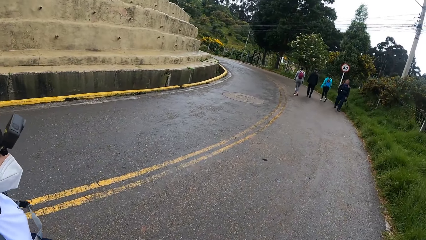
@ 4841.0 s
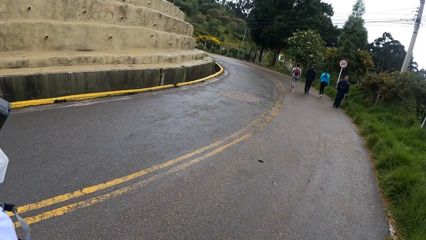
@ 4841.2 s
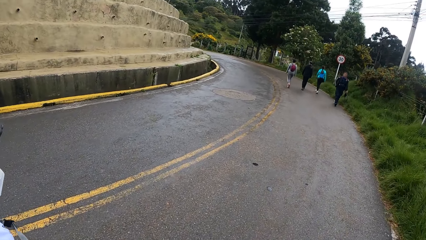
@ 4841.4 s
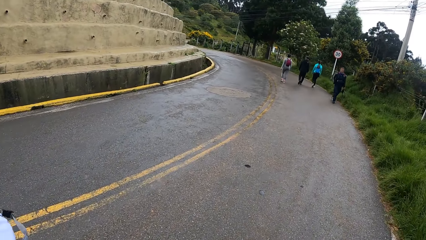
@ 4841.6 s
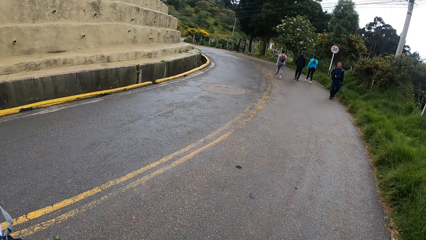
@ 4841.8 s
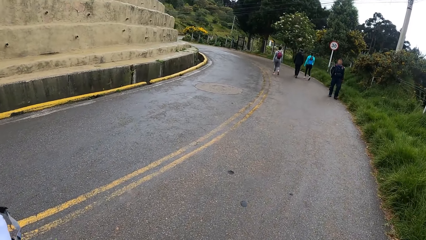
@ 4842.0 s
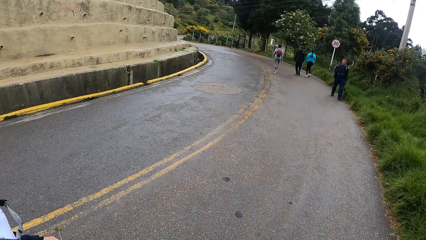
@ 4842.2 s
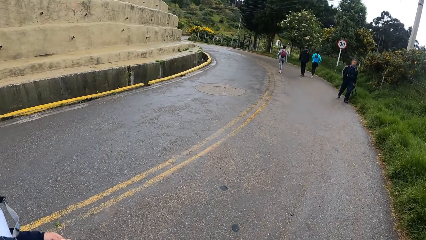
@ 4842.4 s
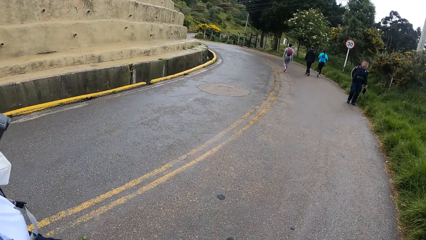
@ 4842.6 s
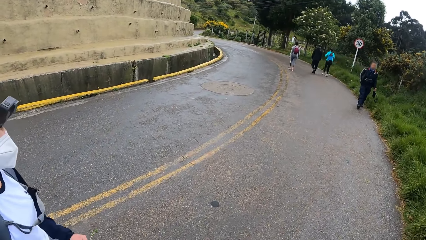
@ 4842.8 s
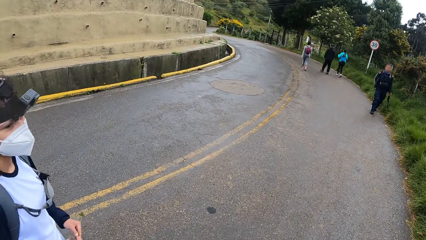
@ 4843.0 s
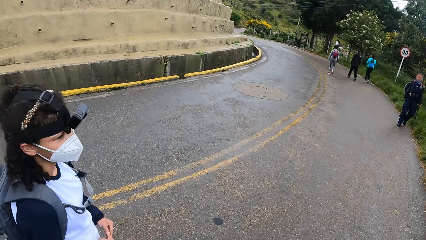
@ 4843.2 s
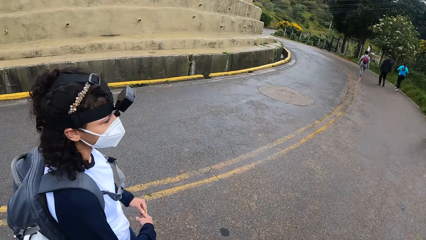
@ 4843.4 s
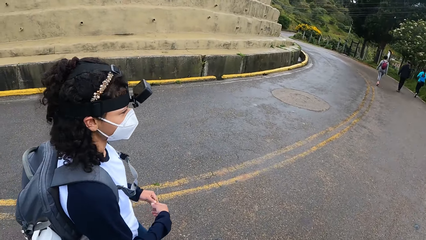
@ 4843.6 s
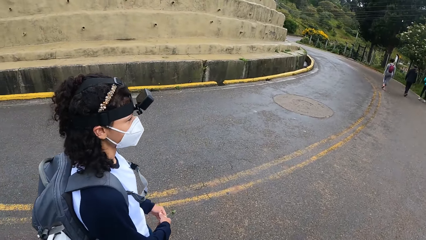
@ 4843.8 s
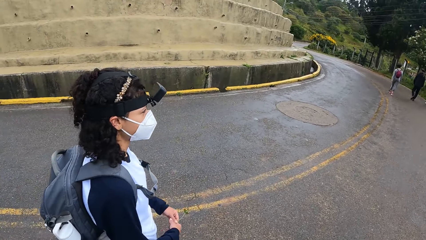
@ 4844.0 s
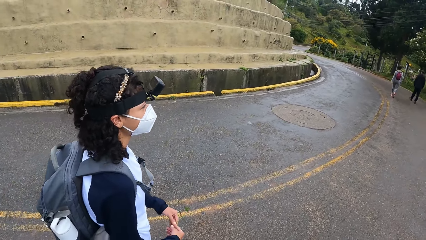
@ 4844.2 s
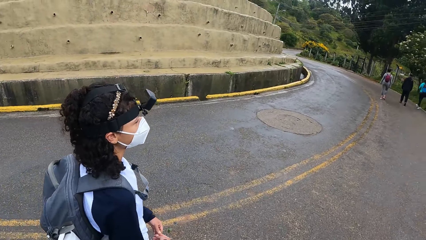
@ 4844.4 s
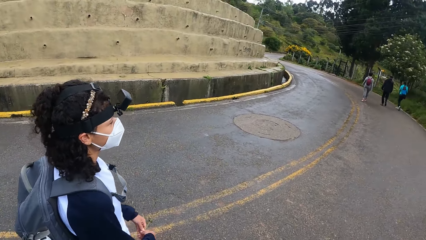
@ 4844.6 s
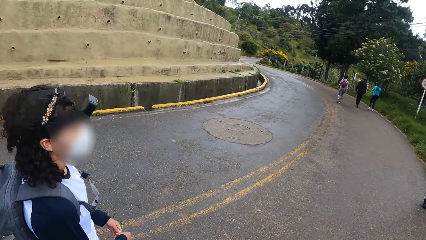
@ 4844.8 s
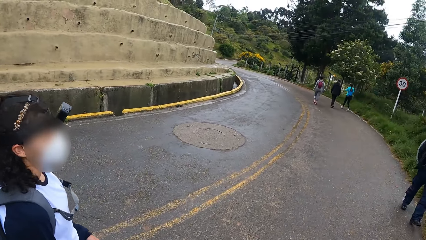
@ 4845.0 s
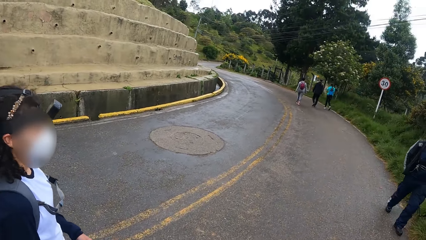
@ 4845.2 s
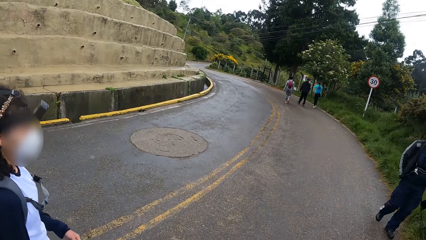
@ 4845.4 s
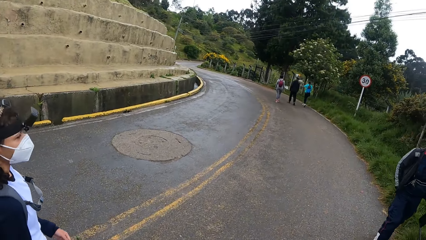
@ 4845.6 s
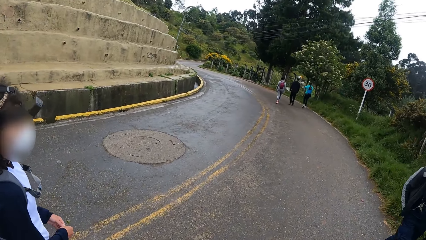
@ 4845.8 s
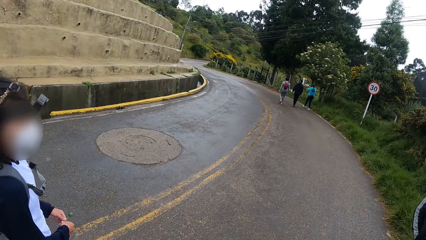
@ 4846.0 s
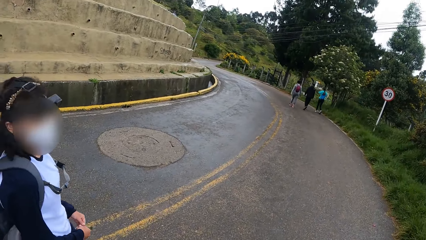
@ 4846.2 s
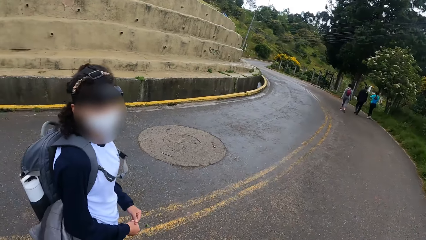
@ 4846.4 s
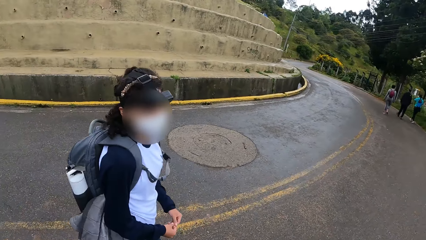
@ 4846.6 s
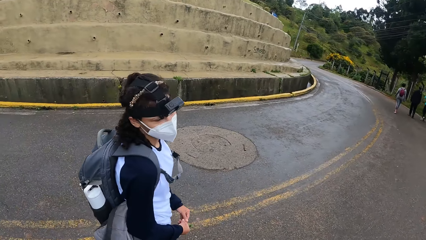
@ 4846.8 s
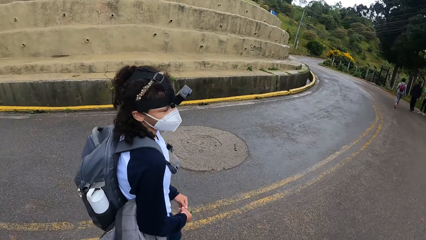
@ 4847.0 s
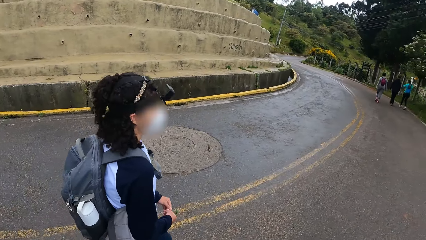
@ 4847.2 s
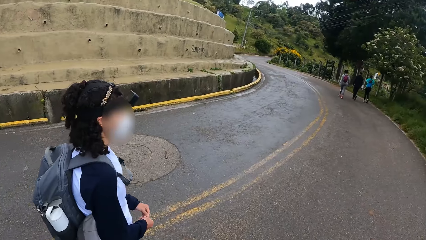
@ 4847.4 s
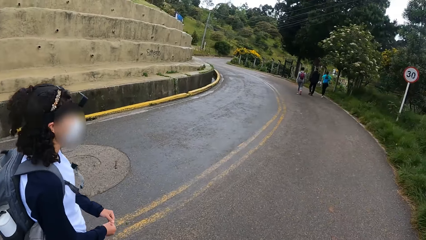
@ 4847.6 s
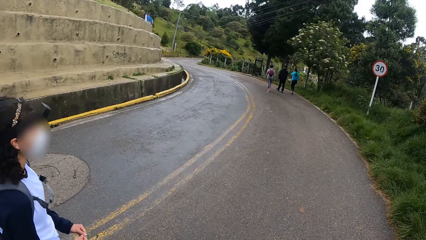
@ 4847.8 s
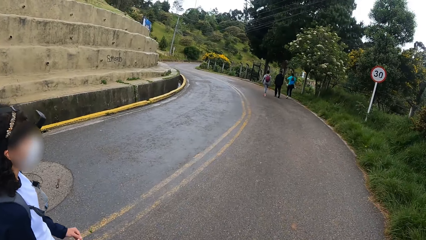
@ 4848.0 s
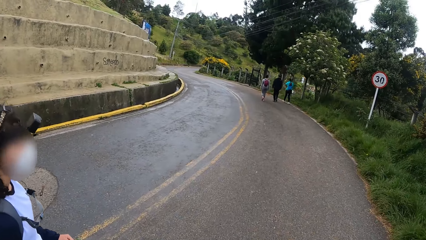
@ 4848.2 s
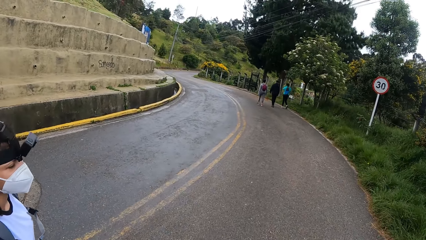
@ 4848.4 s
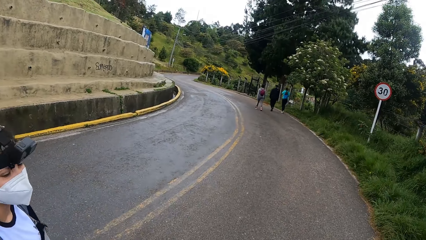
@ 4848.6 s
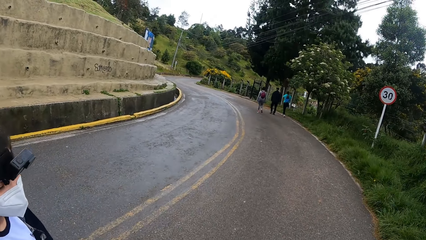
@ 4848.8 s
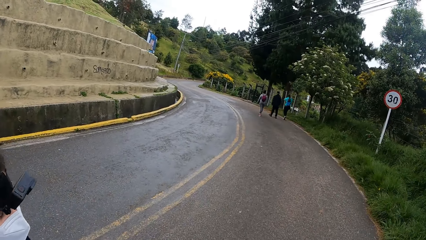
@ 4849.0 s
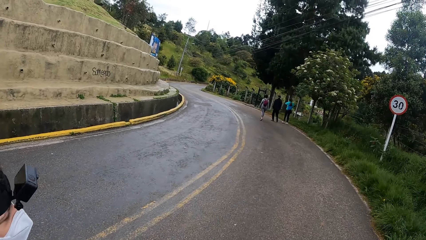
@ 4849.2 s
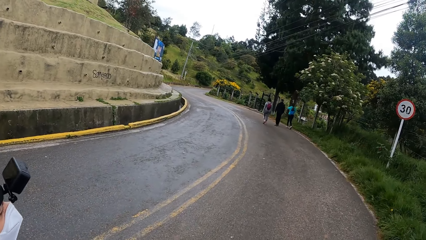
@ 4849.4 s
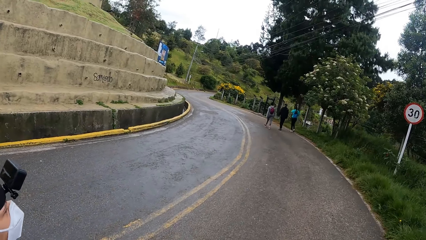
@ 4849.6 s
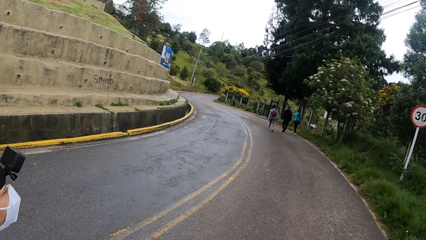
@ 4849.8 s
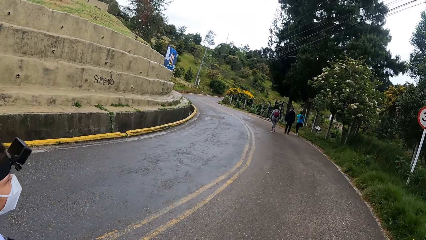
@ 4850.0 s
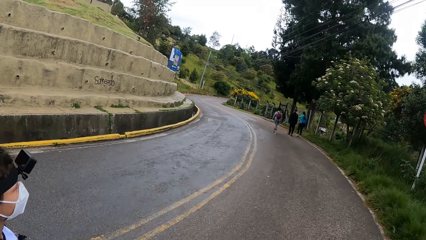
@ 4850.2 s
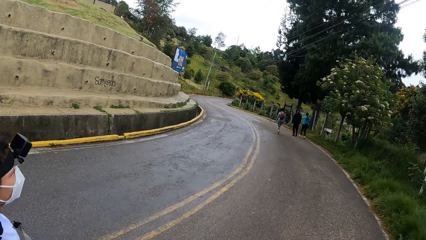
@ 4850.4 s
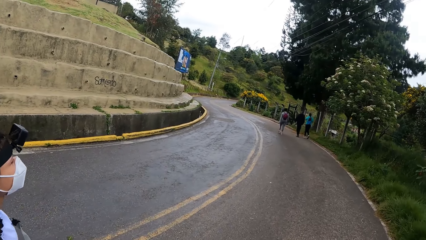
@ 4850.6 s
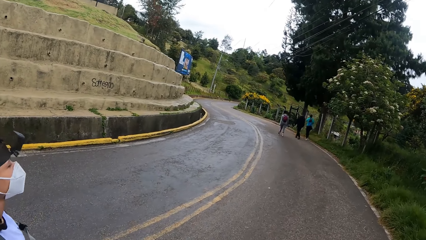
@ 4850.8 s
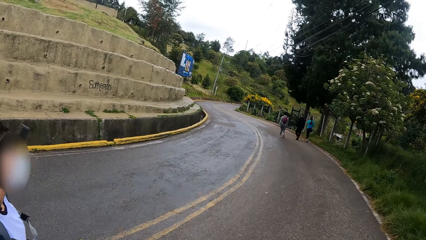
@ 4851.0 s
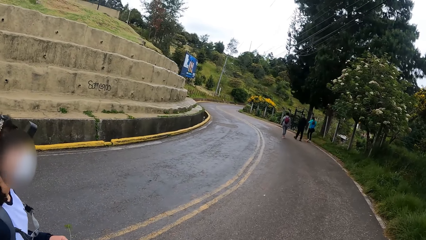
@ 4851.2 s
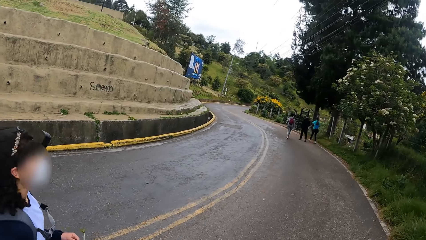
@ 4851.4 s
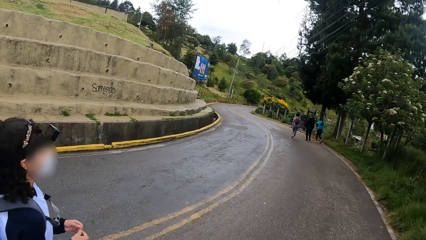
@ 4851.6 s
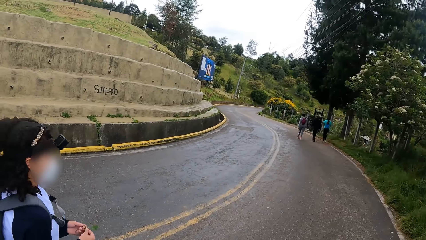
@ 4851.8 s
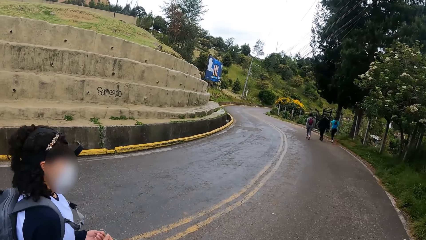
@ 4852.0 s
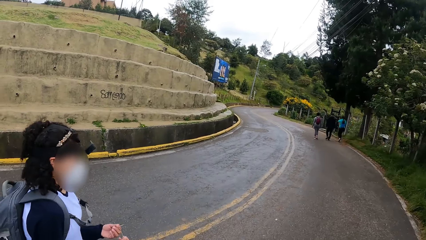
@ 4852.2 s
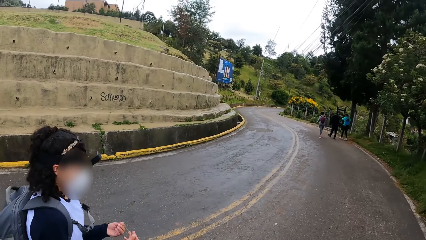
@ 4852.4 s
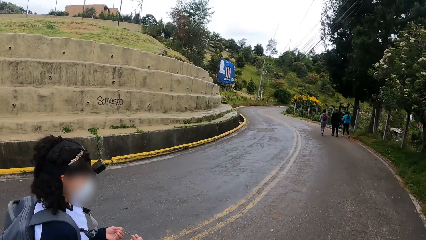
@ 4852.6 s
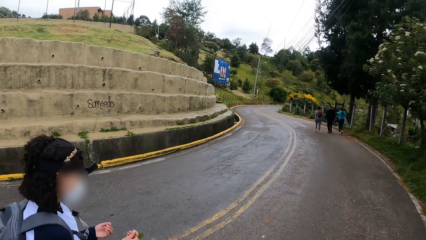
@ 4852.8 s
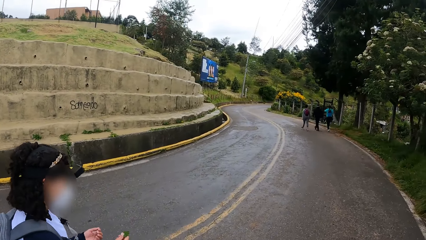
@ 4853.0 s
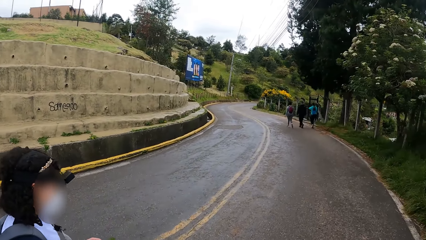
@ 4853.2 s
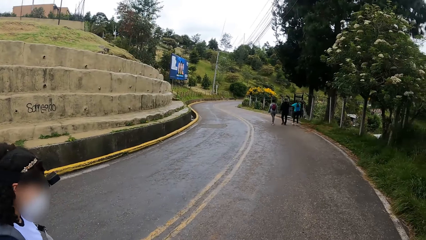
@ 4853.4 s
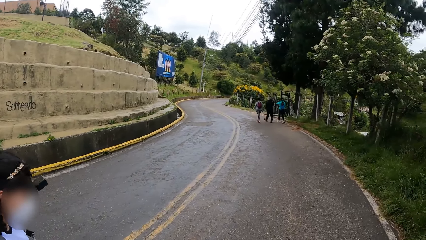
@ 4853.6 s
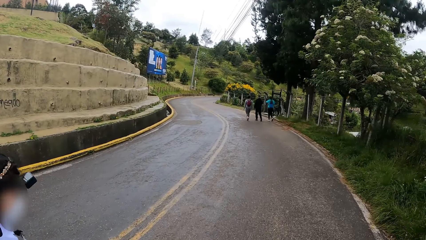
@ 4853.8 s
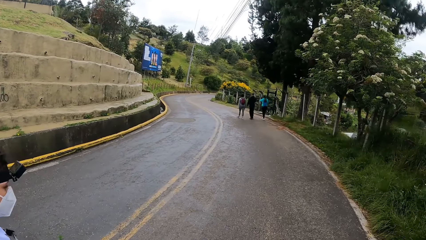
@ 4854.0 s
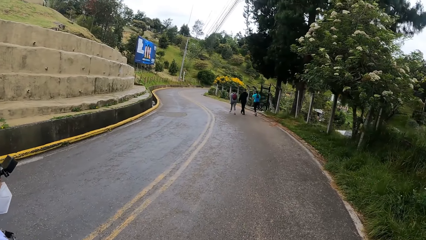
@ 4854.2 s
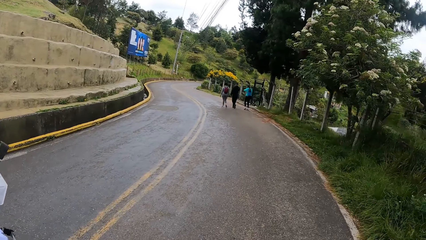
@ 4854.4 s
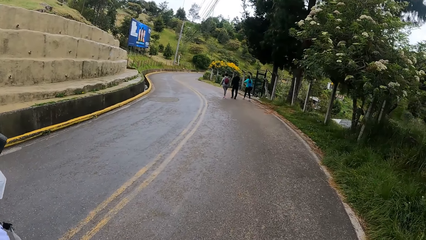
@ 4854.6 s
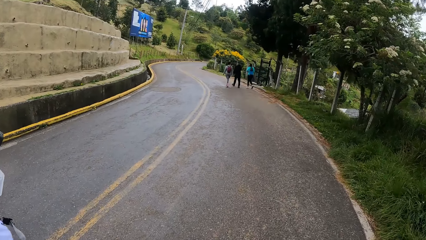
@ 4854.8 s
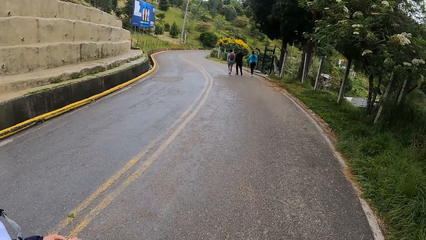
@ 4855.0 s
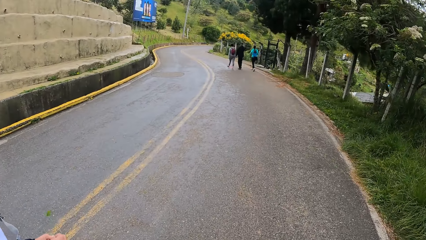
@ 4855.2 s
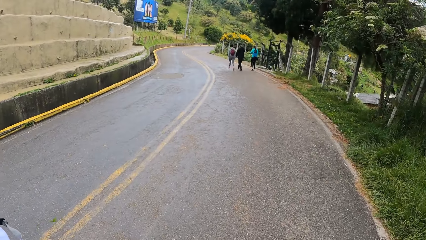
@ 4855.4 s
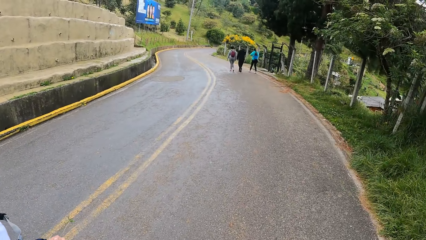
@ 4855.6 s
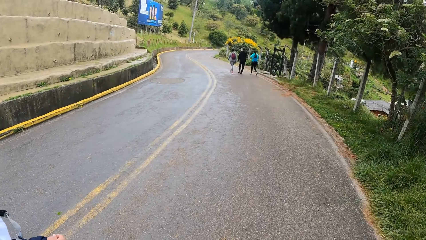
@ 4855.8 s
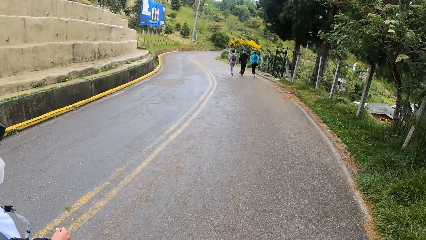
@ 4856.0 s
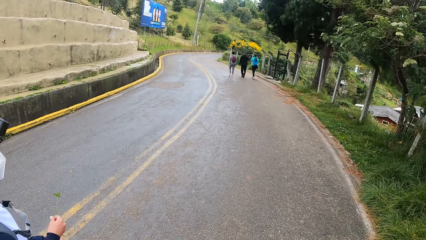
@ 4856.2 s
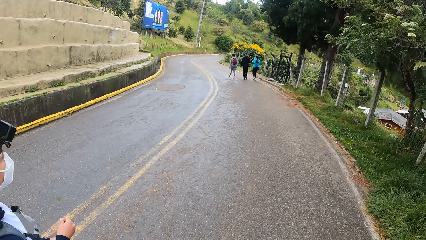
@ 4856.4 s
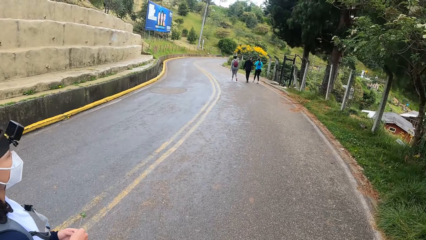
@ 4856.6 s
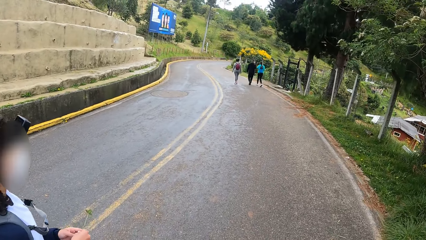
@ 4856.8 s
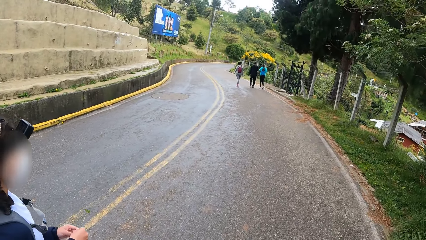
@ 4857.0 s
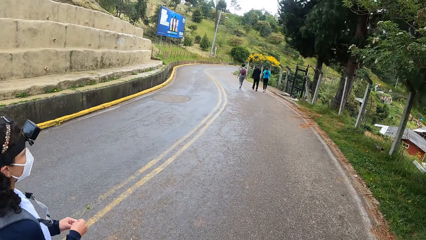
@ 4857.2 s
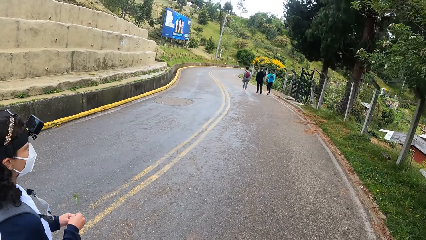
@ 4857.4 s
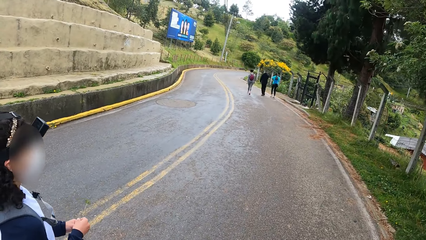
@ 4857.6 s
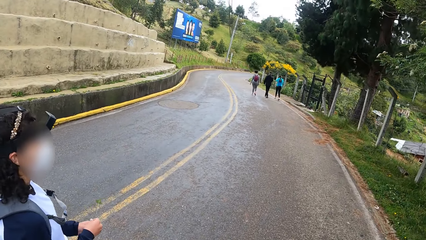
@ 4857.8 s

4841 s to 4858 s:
A man walks past the camera wearer. The woman holds the plant in both hands.
